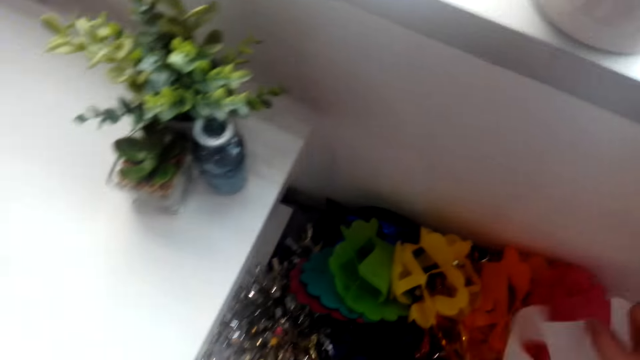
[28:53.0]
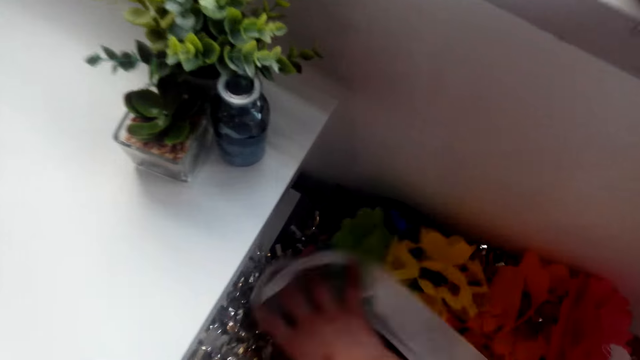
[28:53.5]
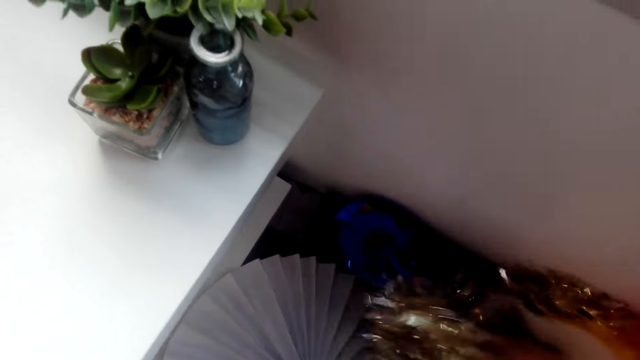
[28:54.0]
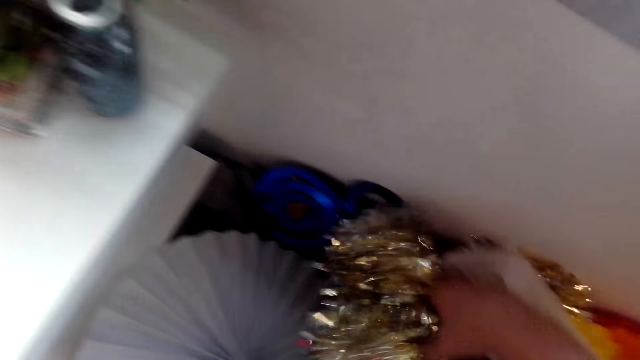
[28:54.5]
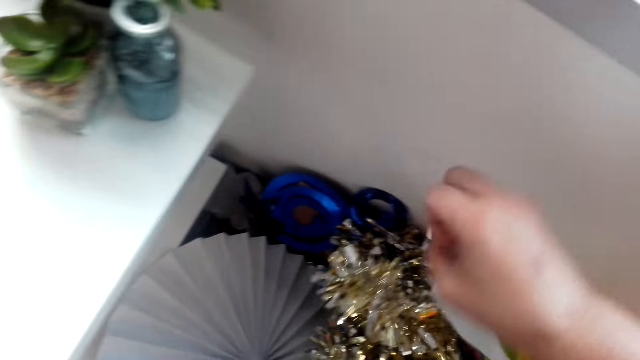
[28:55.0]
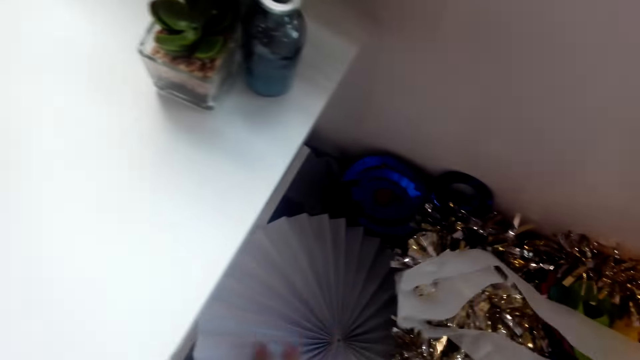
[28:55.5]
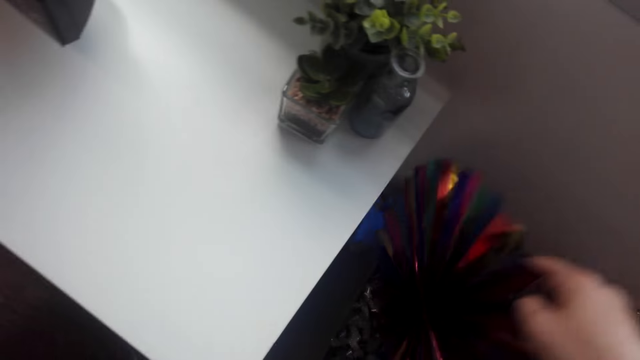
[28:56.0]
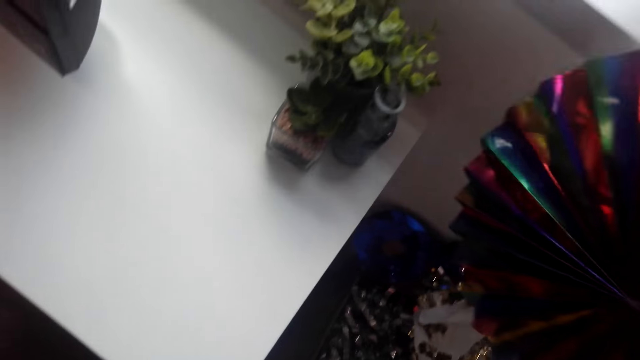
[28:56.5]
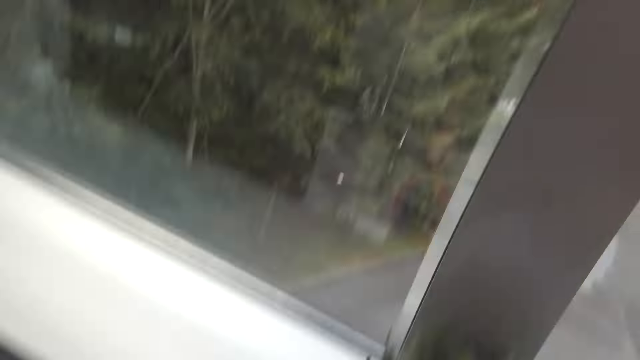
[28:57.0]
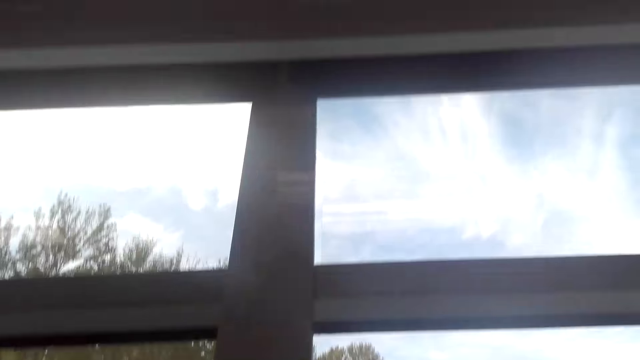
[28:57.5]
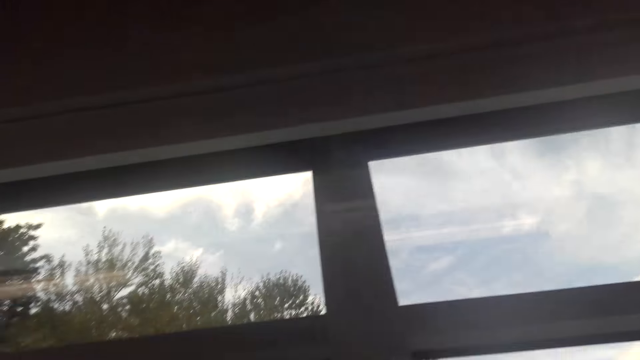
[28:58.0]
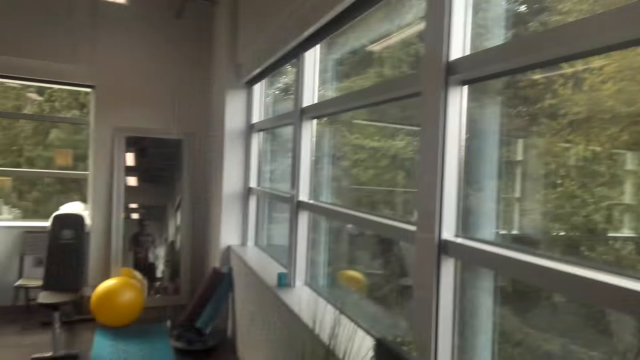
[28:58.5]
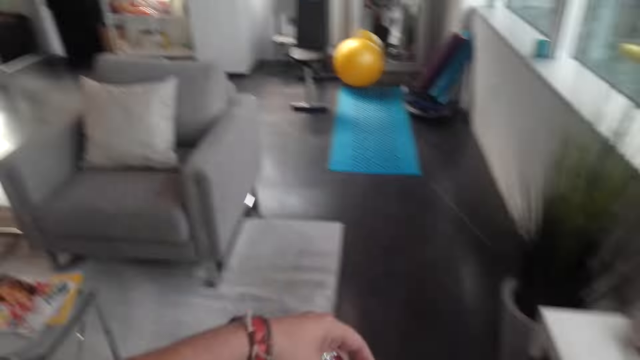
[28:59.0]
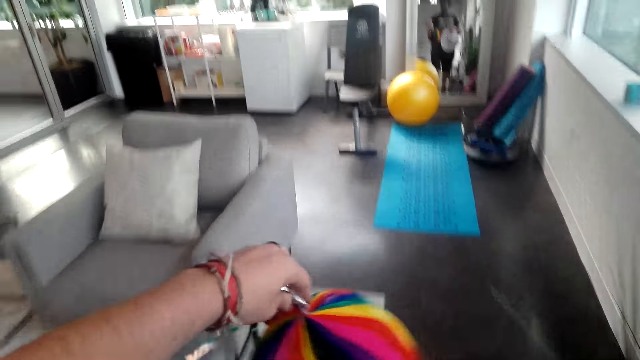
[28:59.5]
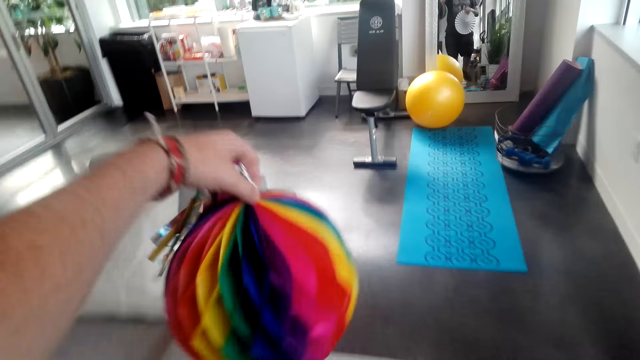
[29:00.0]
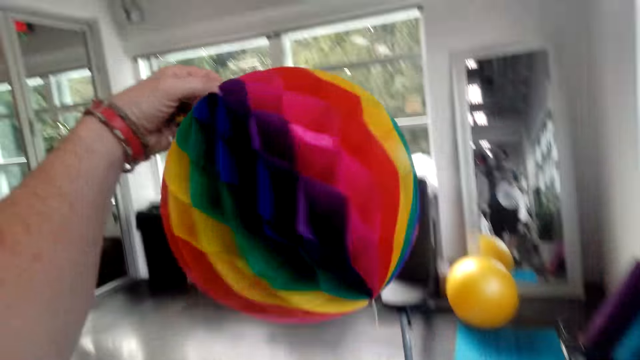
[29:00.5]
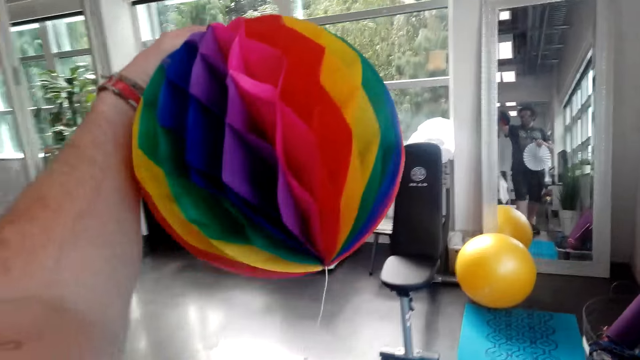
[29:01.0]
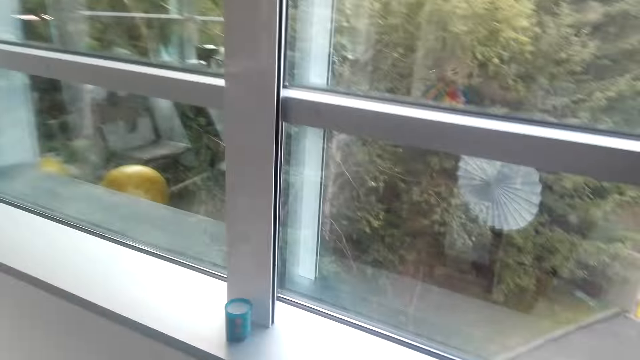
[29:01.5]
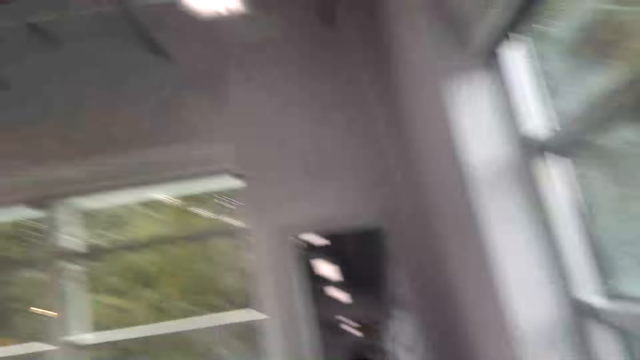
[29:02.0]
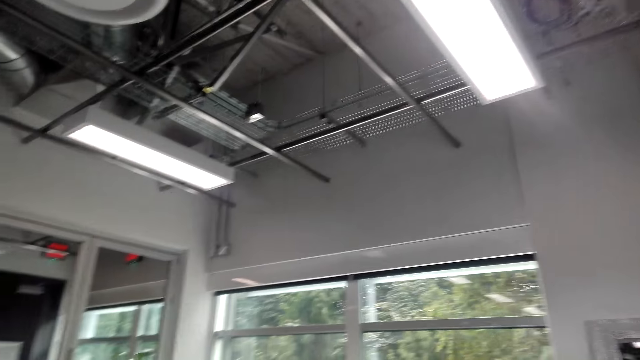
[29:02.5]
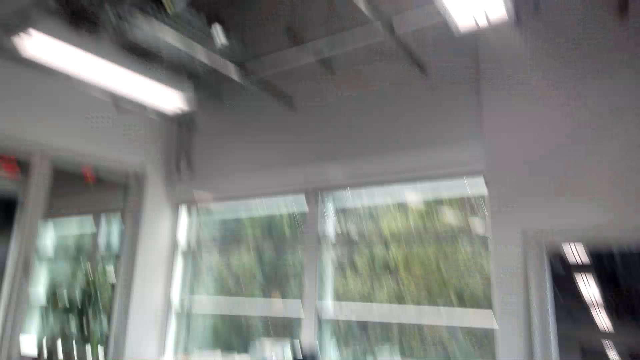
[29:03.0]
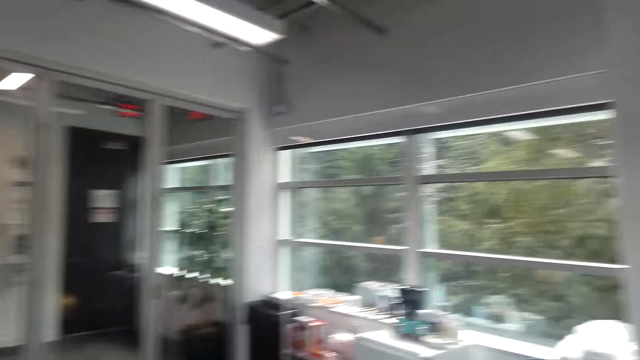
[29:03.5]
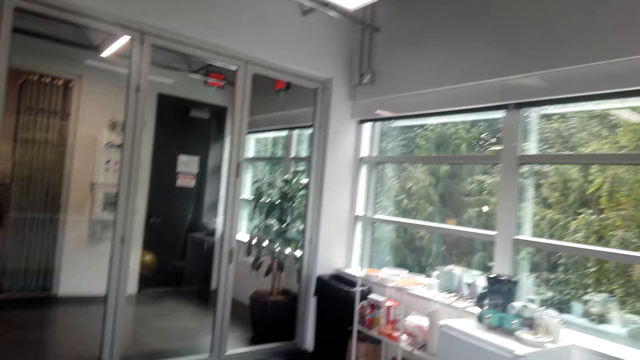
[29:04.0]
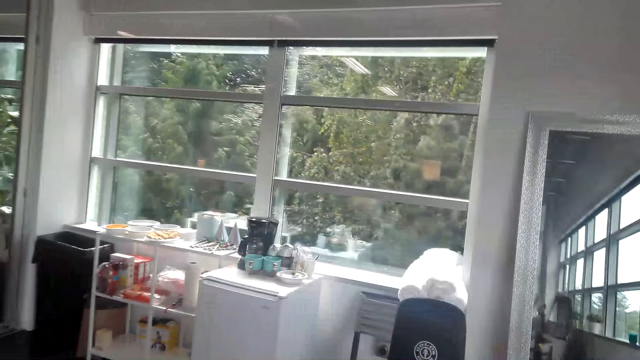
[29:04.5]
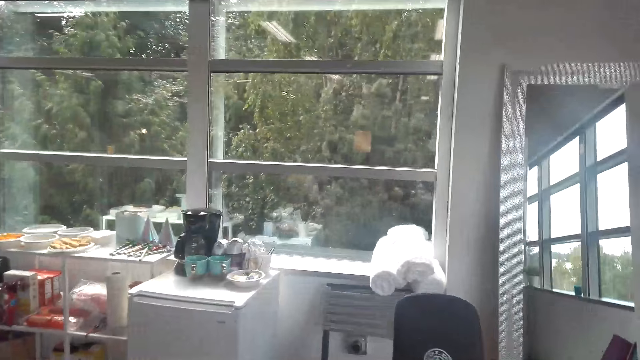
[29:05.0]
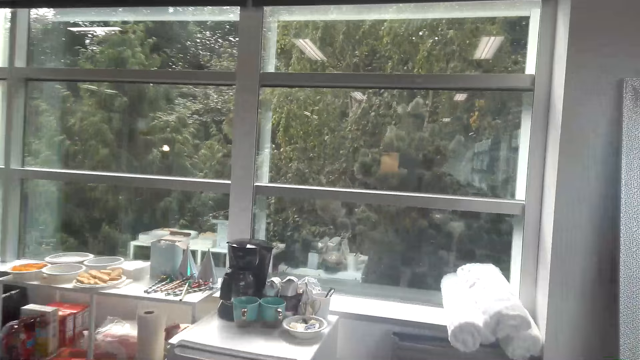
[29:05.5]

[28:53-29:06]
The camera wearer flips through the decorations. They lift up the decorative ribbon. They walk around the room. They lift up the decorative ribbon. They walk around the room.

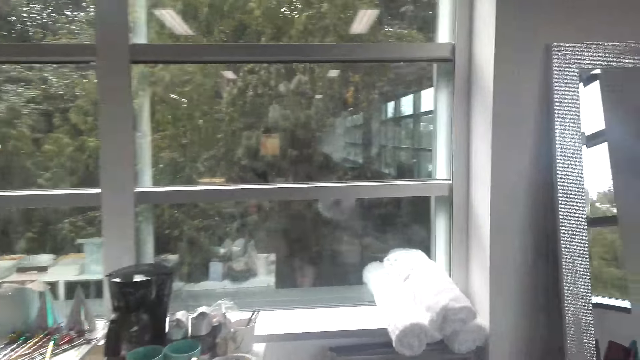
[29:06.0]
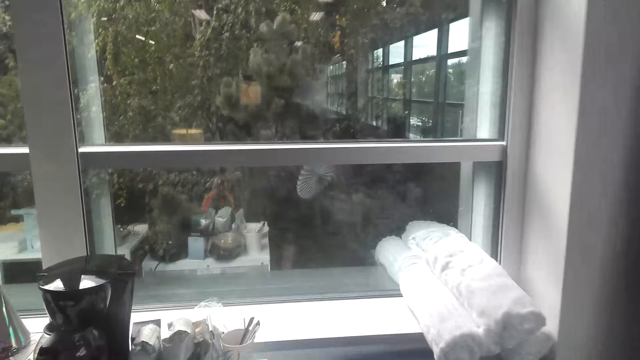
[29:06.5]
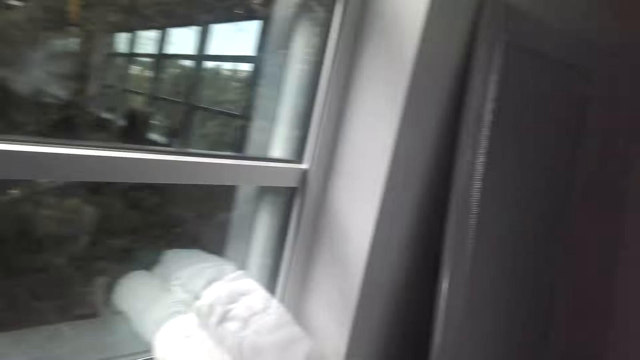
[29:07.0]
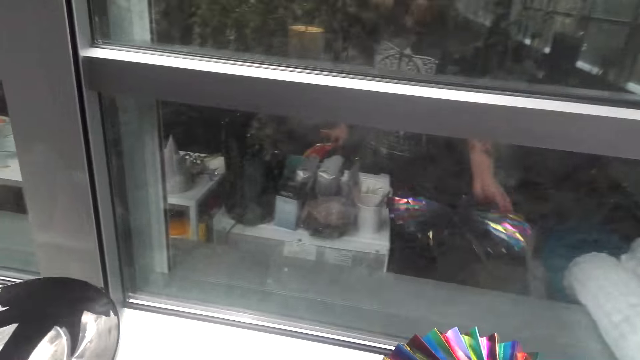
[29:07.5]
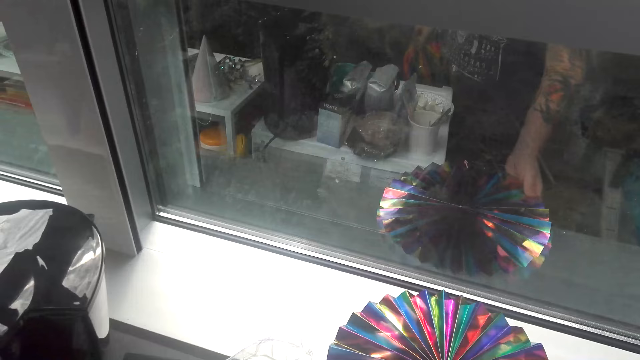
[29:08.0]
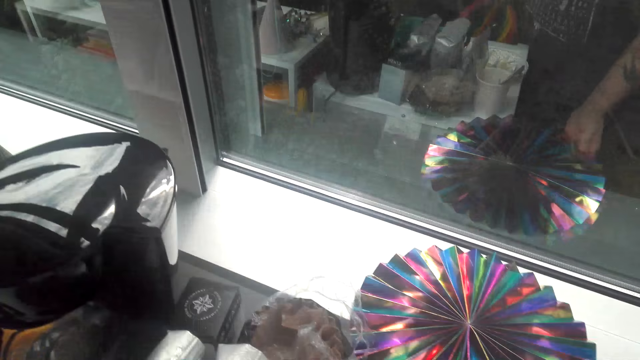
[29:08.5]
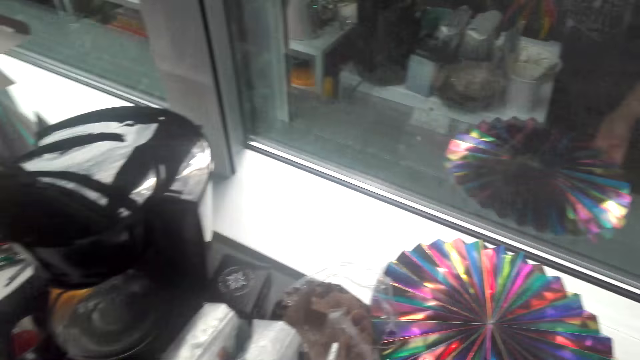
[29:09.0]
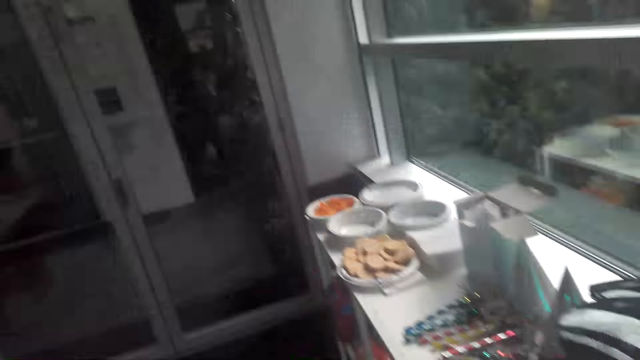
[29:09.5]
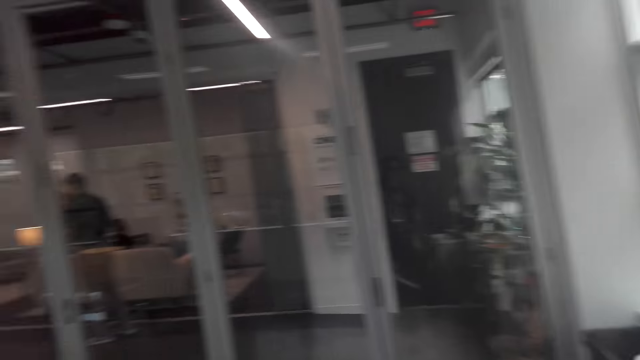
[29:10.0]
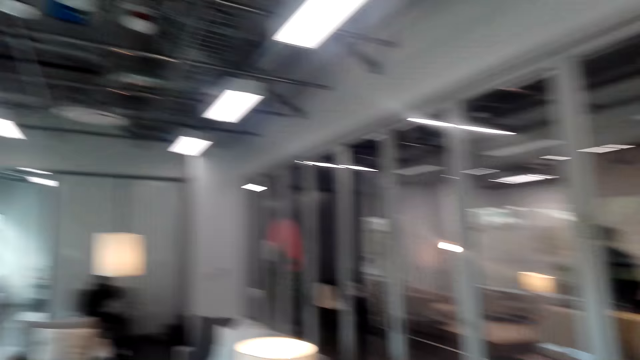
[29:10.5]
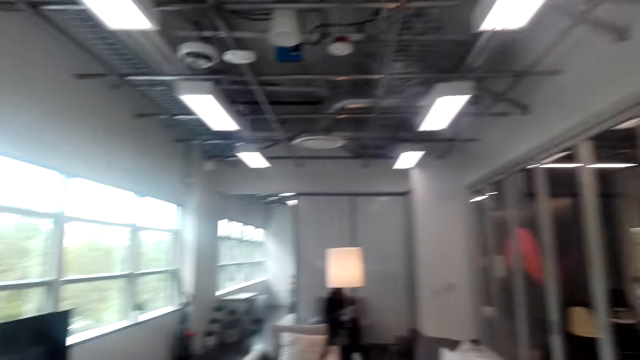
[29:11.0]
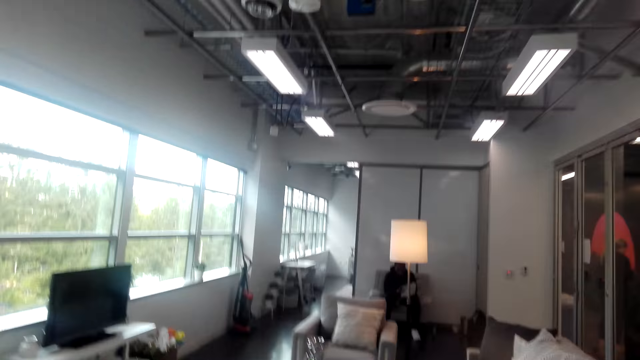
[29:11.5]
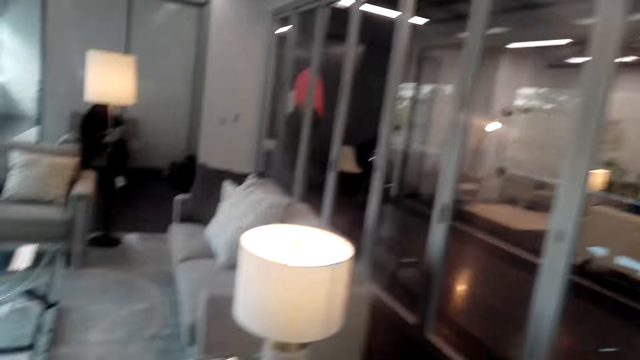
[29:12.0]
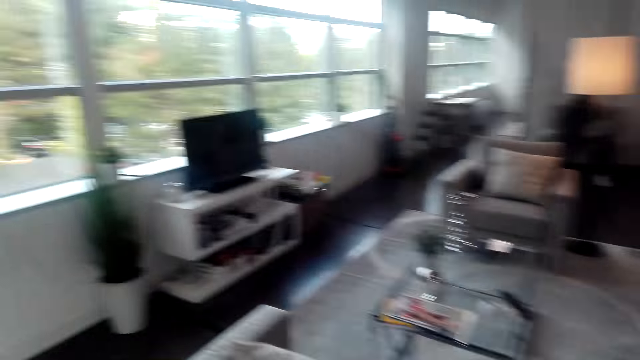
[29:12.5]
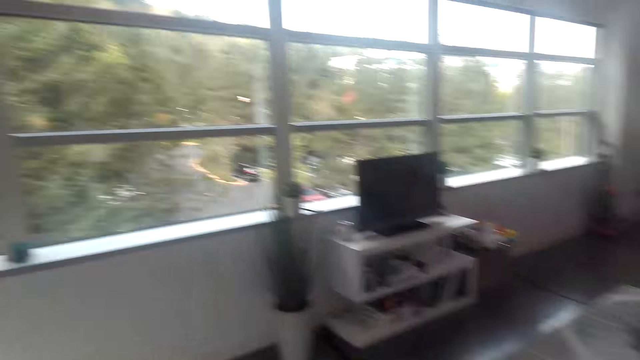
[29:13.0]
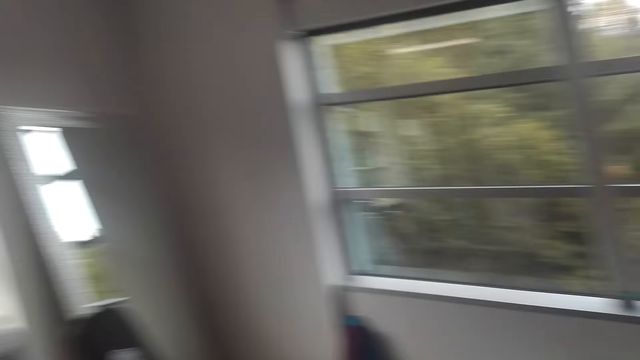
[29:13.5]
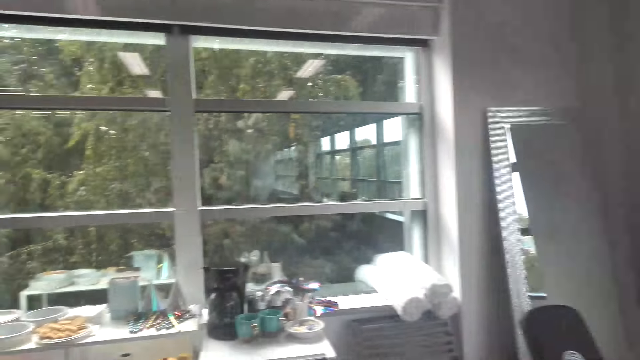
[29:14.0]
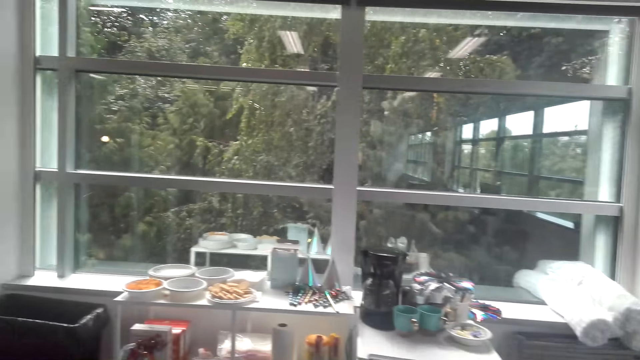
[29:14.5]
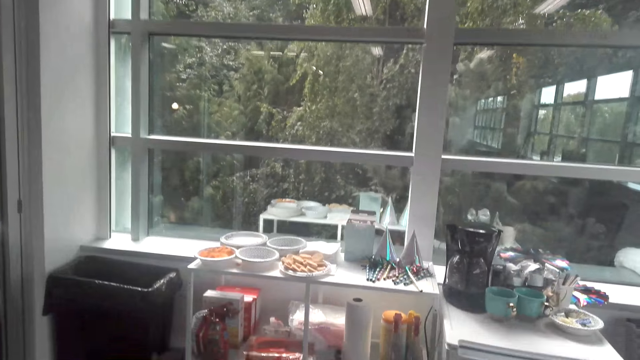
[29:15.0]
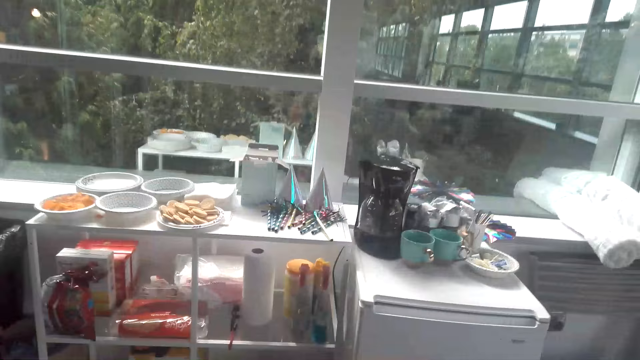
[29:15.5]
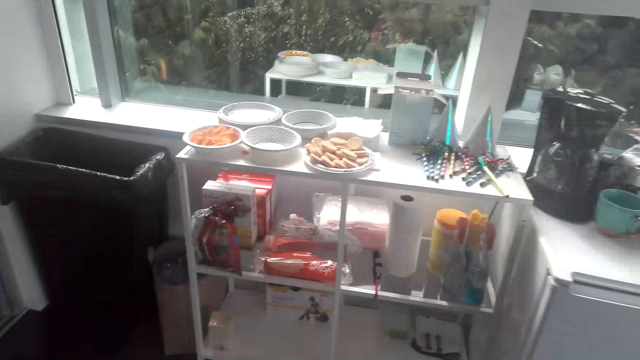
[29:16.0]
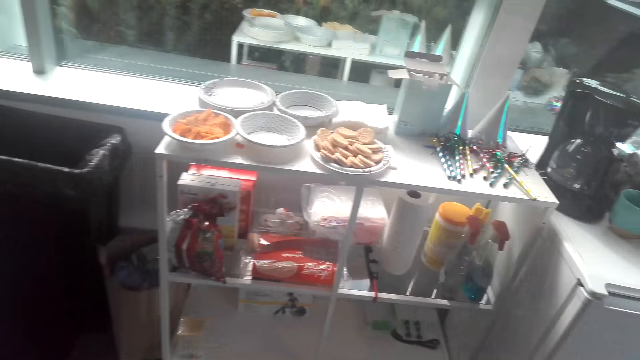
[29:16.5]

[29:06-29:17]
The camera wearer puts the decorative ribbon down near the window. They walk around the room.
